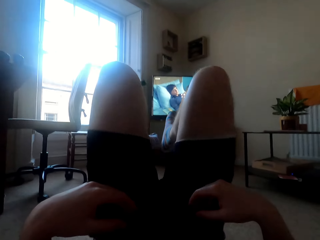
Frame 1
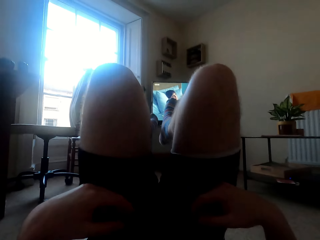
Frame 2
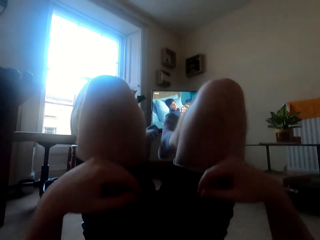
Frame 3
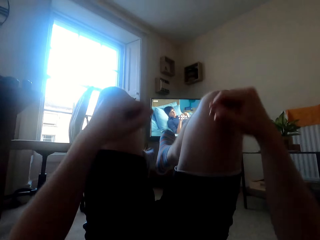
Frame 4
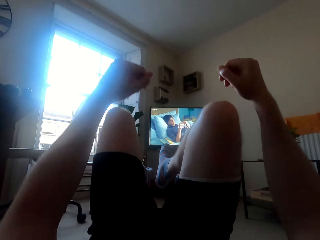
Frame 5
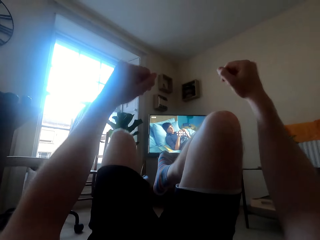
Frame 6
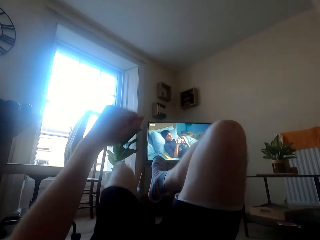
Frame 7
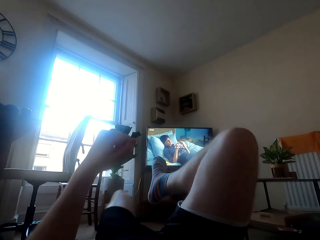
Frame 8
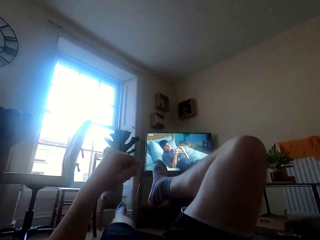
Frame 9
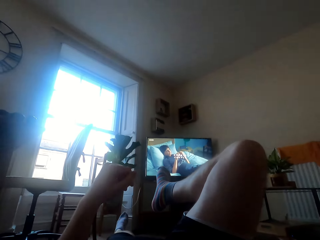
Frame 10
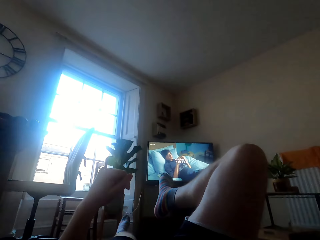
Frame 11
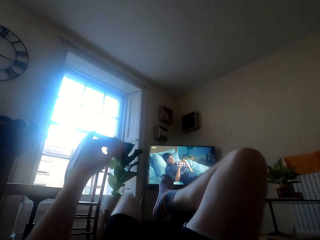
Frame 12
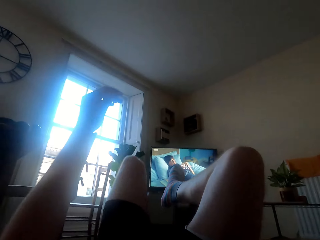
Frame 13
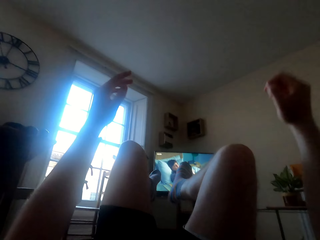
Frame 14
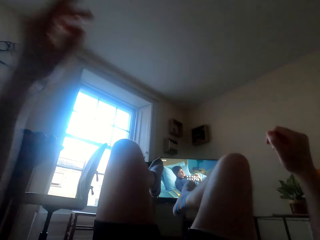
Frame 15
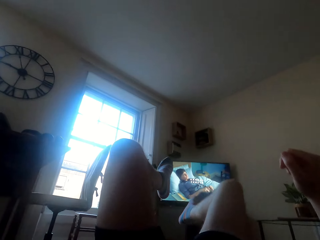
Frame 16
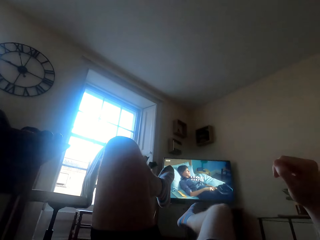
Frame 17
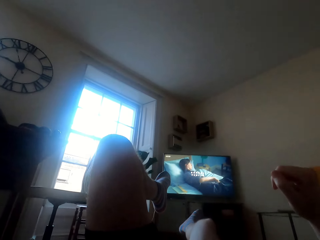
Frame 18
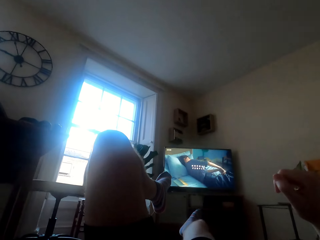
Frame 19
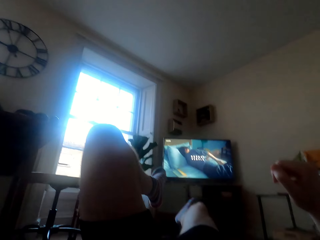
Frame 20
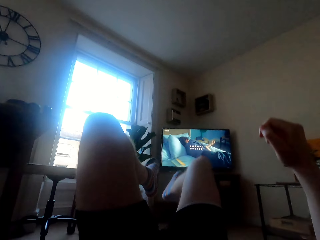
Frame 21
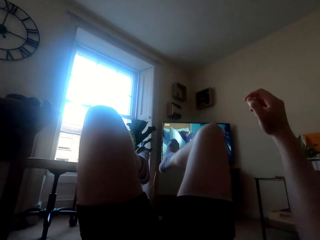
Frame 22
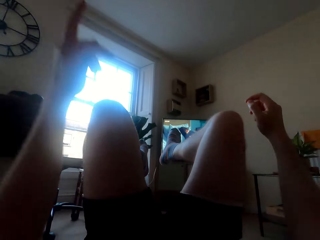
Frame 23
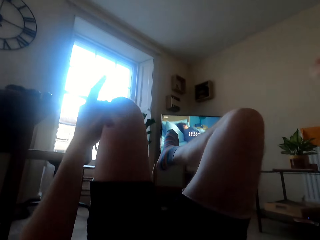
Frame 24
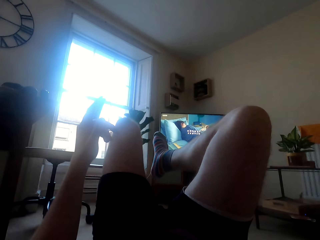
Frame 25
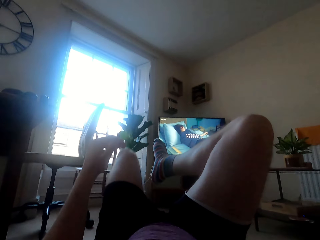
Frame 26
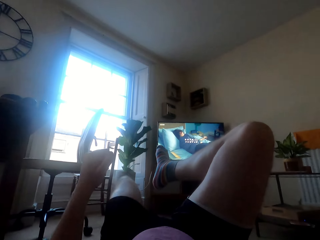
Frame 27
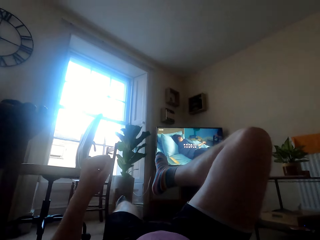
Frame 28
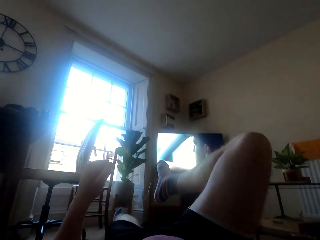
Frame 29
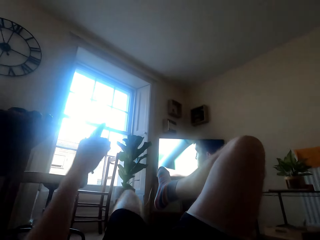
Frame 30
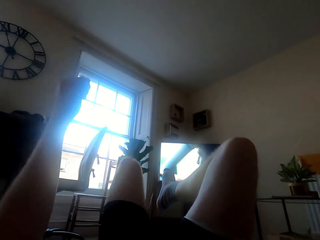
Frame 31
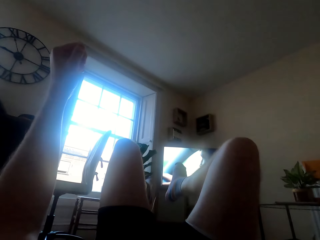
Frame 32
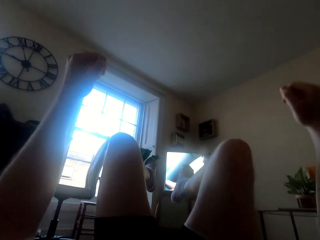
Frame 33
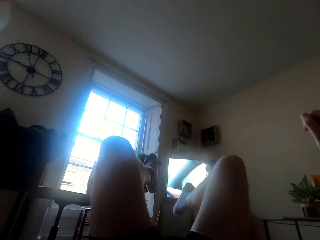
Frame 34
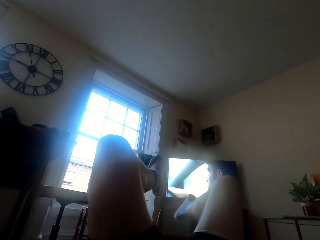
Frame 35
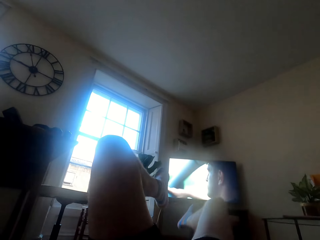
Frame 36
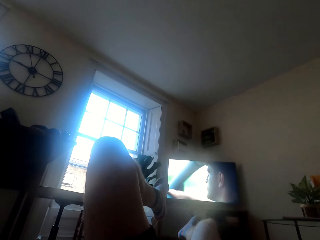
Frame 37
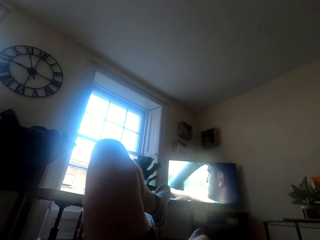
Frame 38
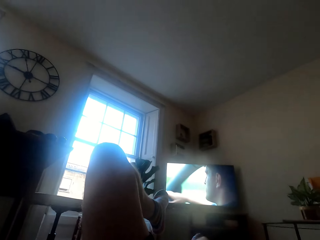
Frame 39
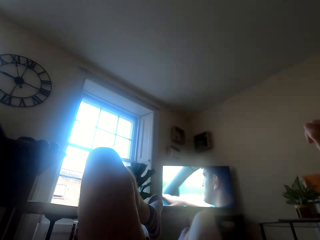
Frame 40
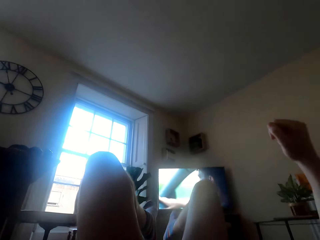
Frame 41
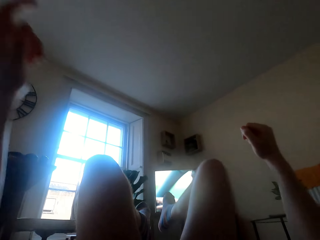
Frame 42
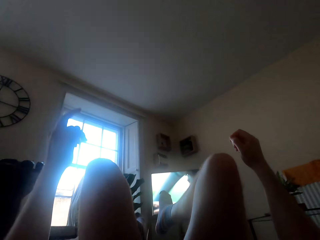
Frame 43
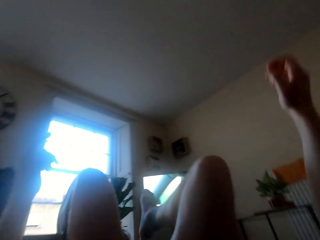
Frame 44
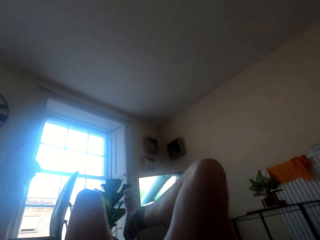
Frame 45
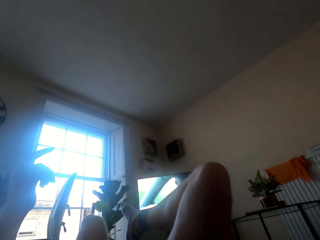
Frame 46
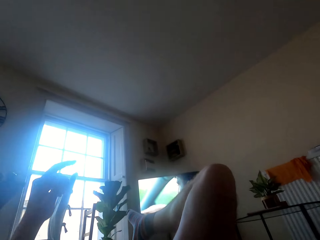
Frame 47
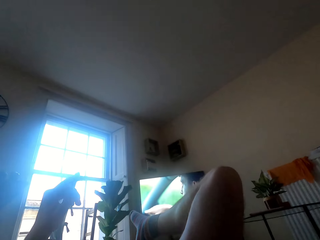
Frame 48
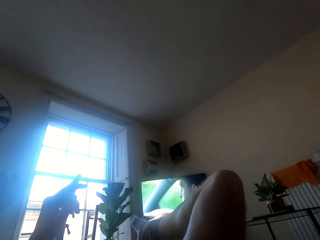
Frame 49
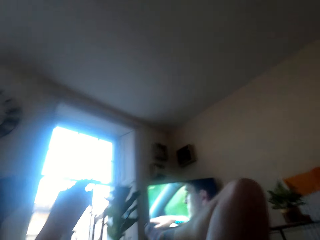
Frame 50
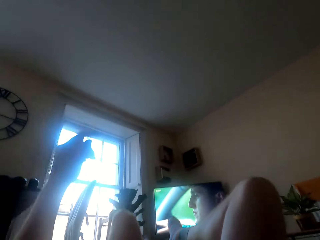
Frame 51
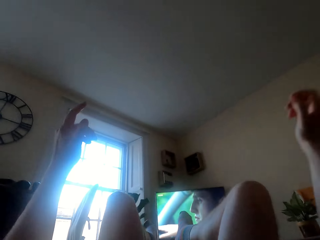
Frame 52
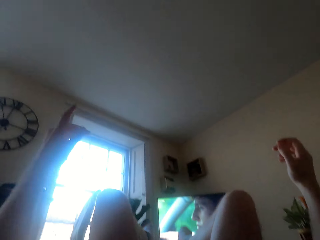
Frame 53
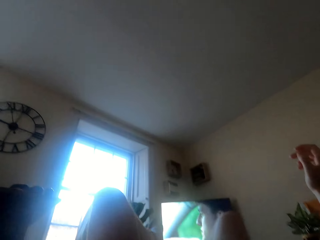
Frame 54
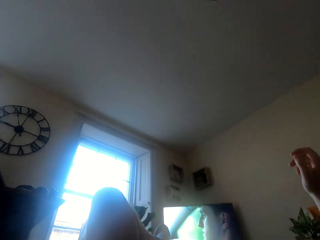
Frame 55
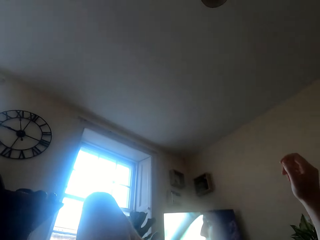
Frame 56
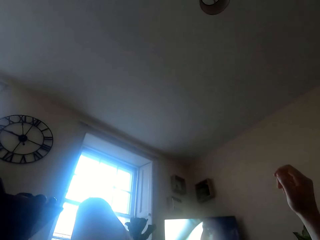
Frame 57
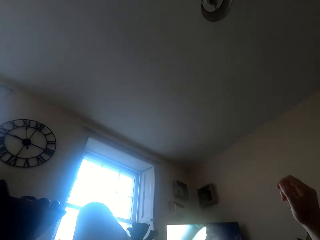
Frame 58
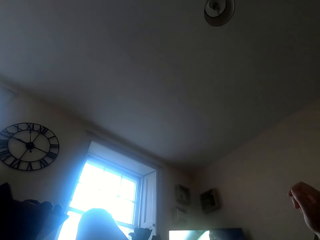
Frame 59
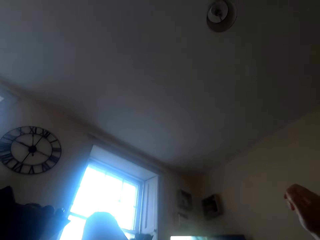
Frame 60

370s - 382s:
The camera wearer stretches his legs. He does the bicycle kicks exercise.

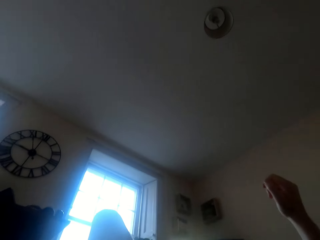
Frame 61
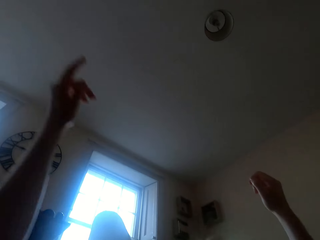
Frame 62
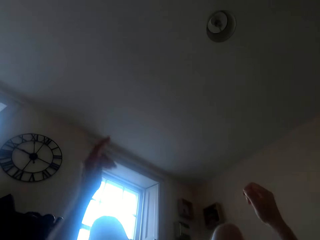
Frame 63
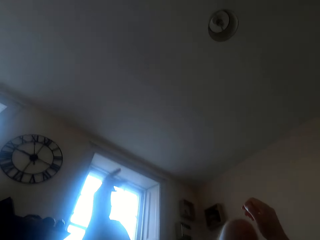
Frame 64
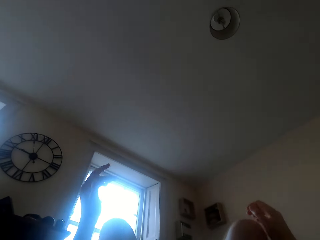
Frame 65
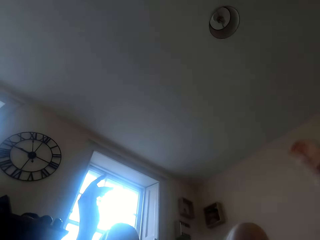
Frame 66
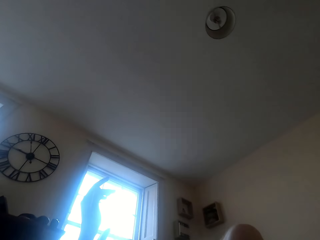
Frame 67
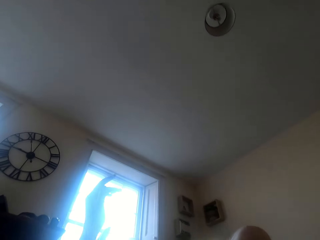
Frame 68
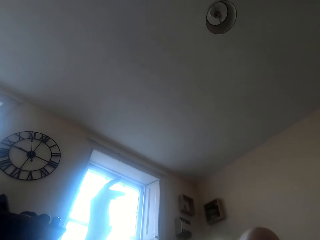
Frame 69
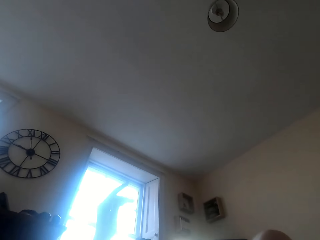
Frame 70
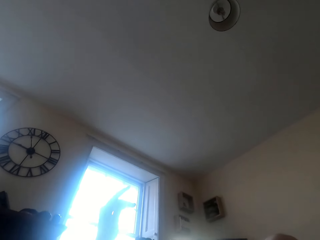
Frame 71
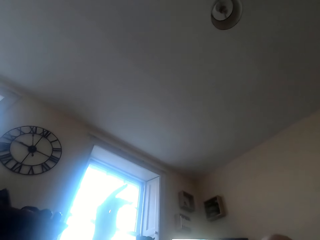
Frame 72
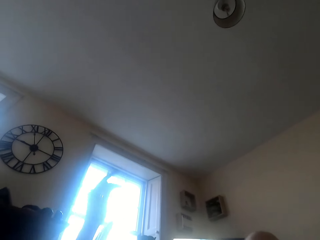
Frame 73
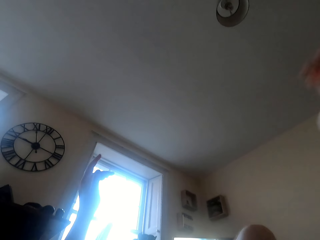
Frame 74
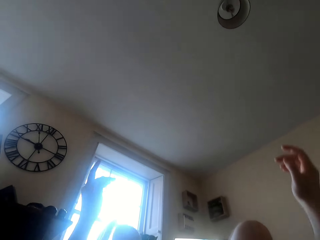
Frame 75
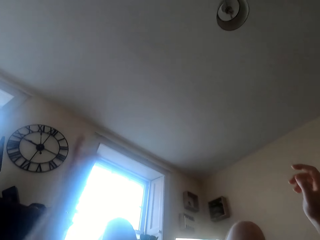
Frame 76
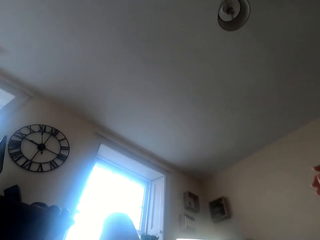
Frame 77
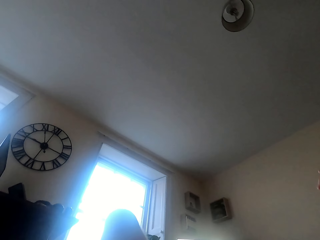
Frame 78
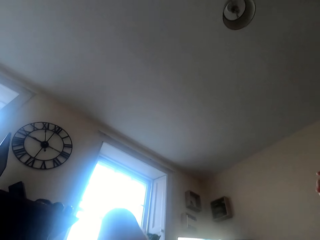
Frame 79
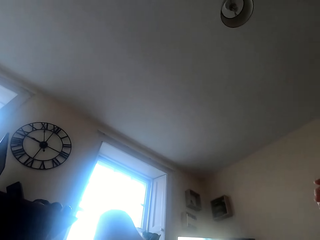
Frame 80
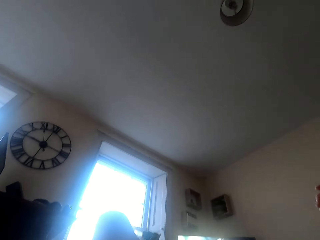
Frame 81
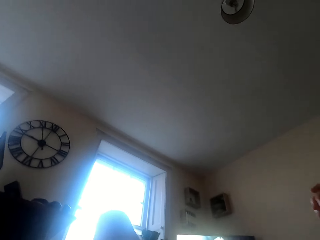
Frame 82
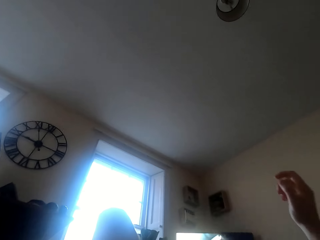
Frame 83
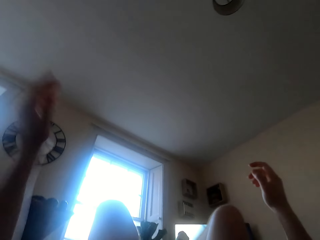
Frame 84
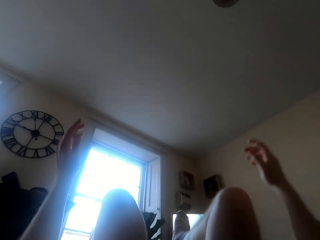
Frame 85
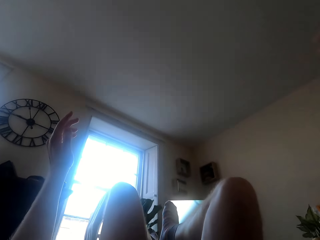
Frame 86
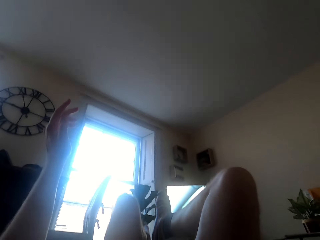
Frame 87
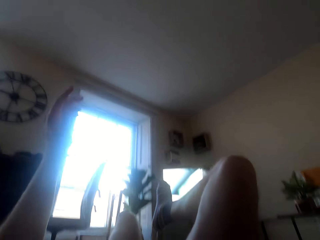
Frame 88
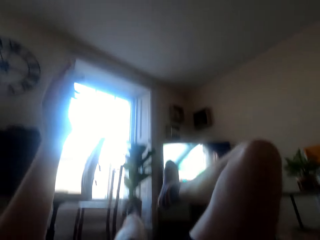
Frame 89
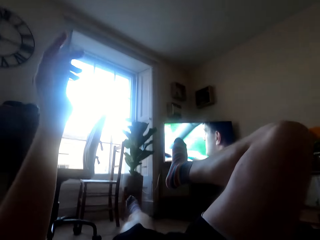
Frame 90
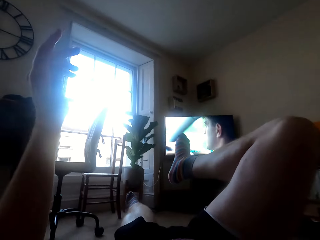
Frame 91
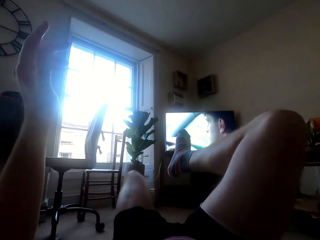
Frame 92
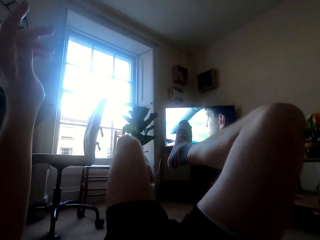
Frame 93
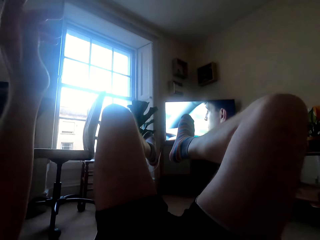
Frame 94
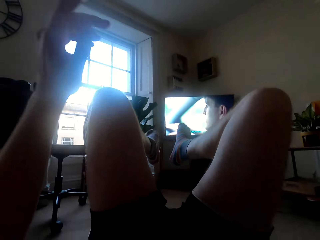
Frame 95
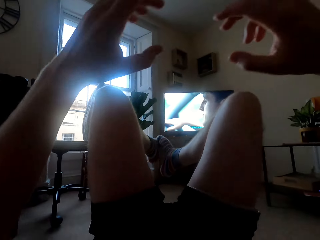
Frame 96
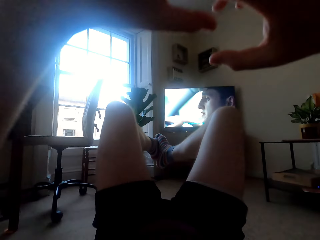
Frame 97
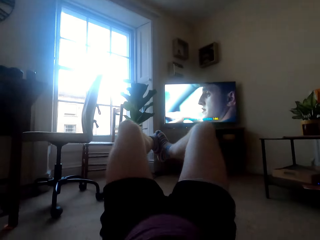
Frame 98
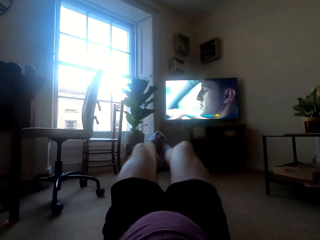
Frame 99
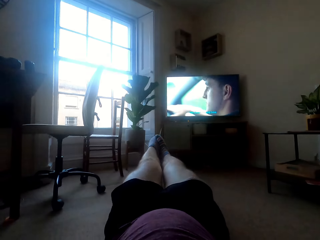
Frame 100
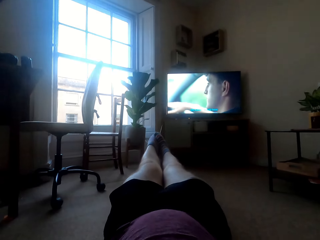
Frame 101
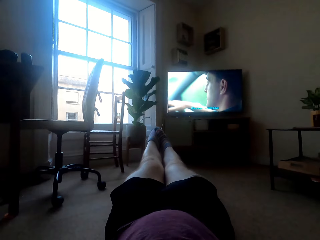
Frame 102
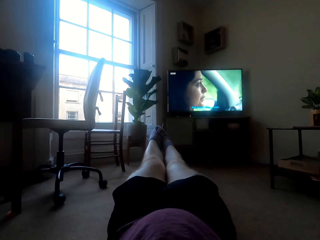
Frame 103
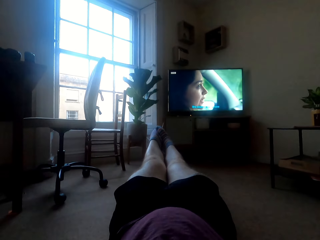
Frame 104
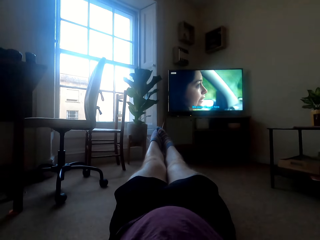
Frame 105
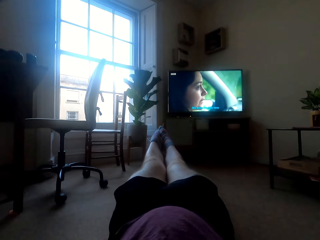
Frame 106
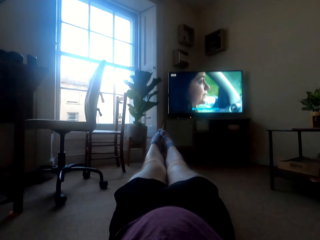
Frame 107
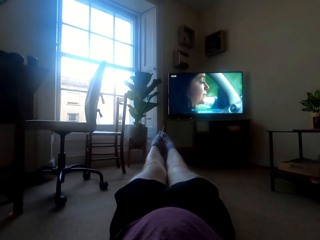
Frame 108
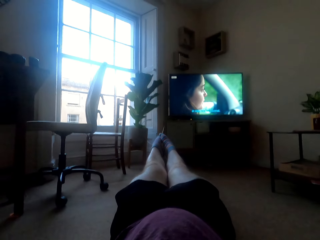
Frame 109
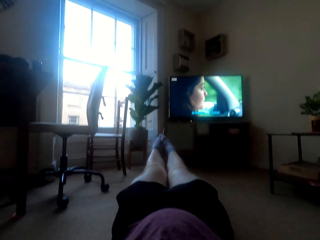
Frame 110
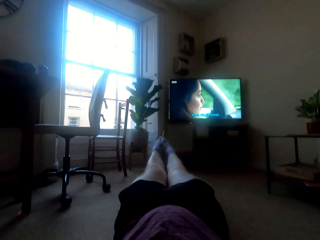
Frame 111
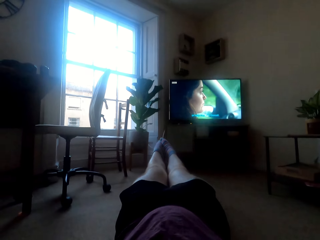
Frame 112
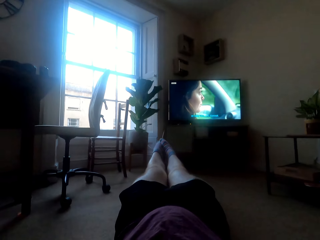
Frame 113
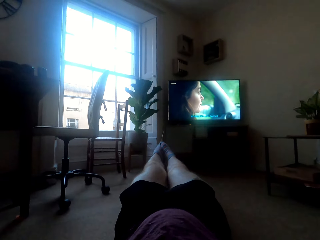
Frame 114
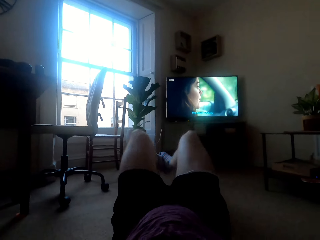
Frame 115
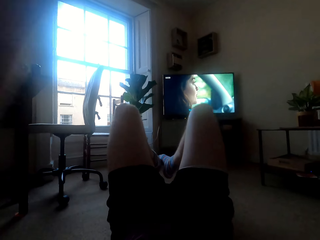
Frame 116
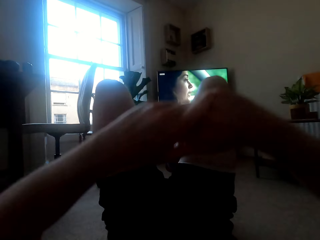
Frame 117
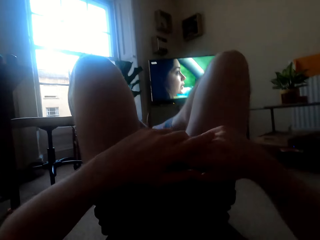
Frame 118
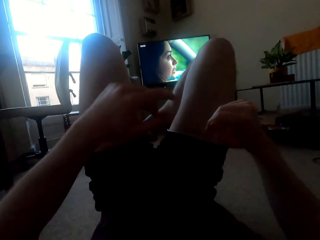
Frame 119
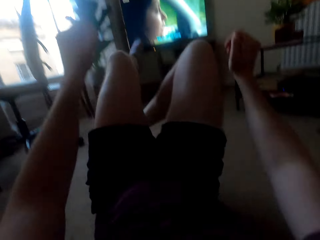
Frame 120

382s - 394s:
The camera wearer stretches out his legs.
